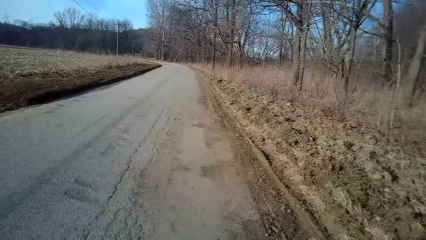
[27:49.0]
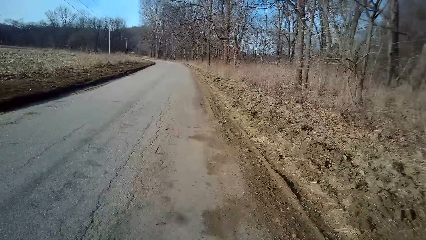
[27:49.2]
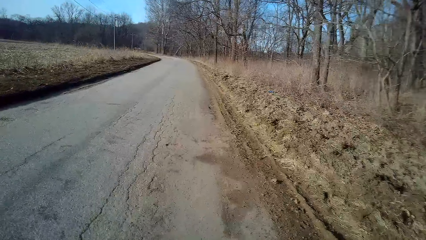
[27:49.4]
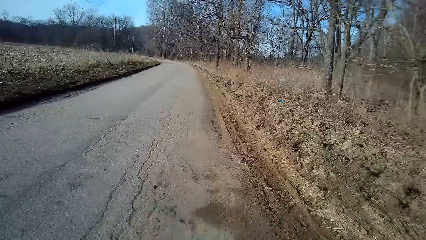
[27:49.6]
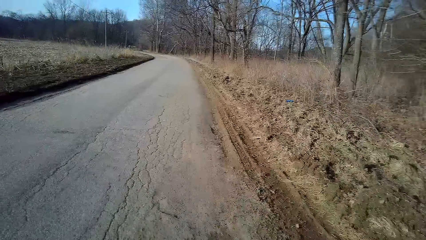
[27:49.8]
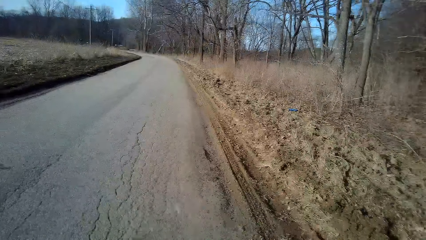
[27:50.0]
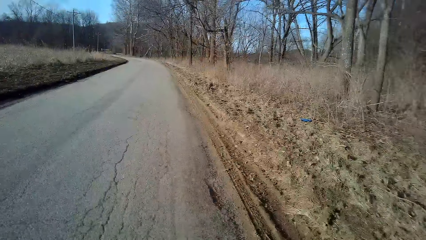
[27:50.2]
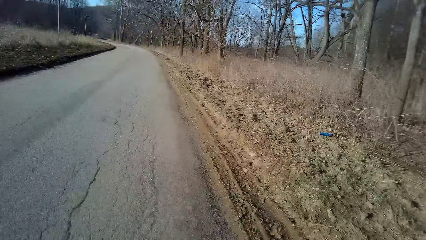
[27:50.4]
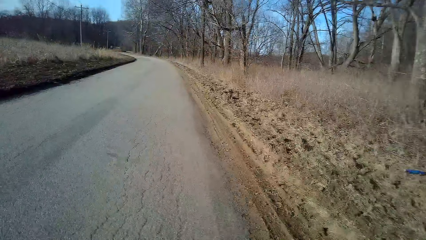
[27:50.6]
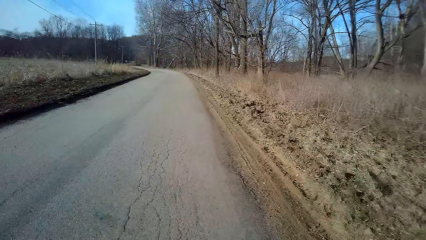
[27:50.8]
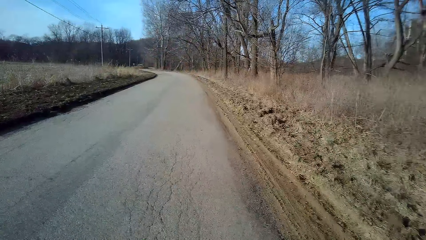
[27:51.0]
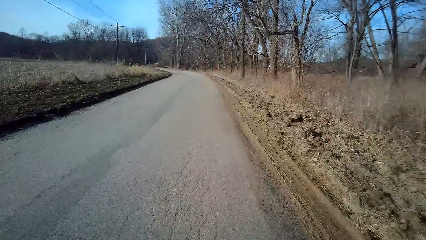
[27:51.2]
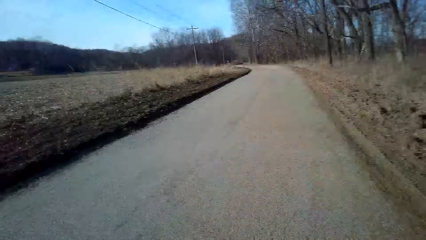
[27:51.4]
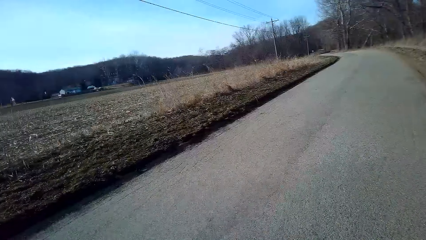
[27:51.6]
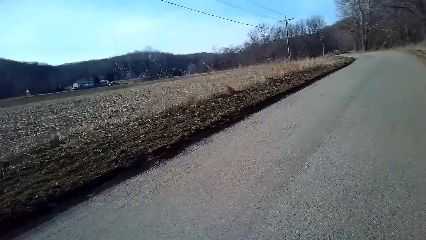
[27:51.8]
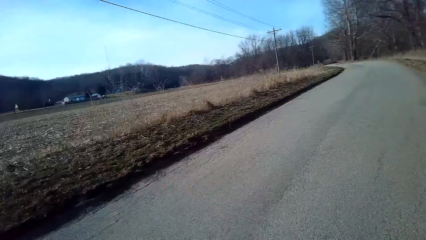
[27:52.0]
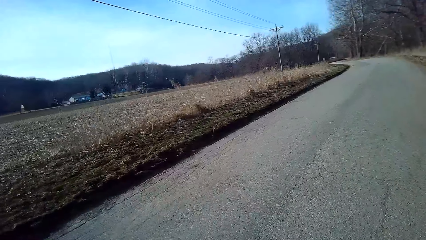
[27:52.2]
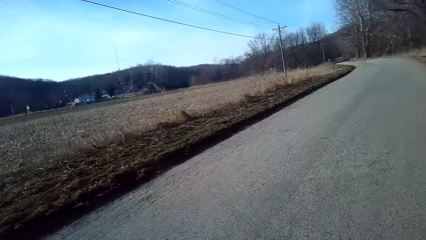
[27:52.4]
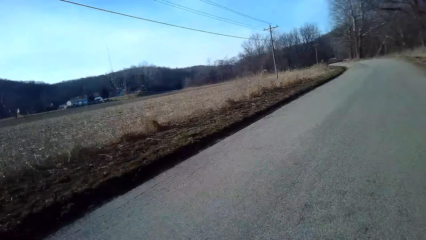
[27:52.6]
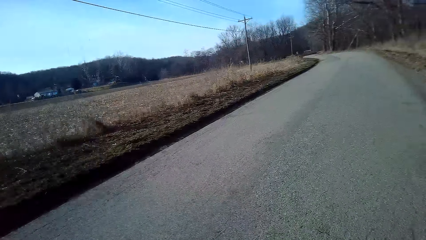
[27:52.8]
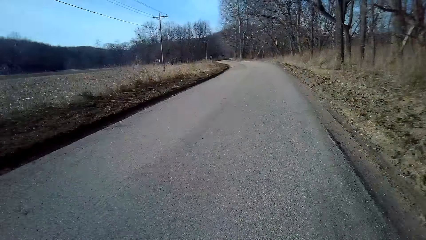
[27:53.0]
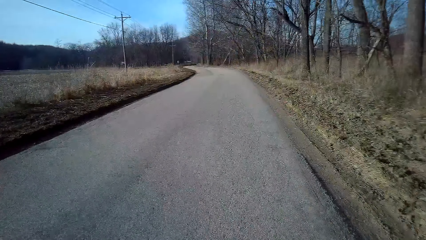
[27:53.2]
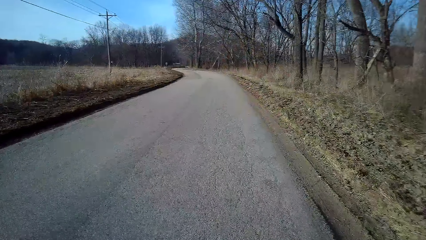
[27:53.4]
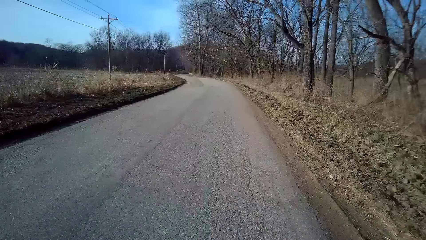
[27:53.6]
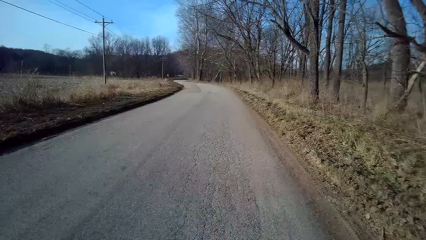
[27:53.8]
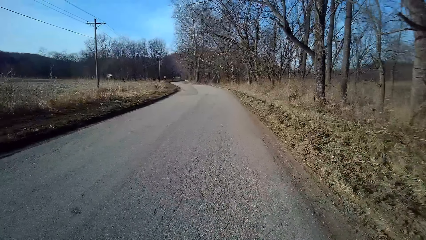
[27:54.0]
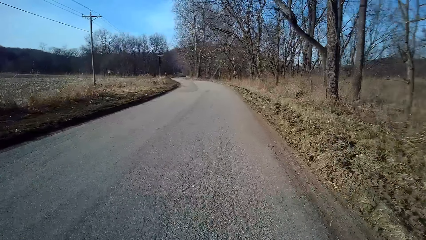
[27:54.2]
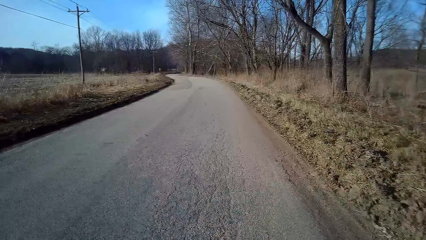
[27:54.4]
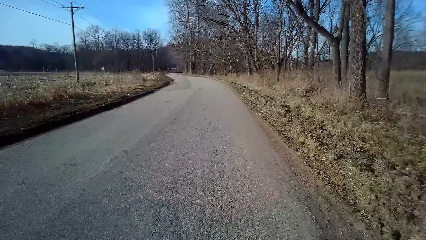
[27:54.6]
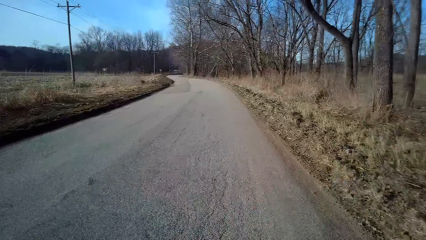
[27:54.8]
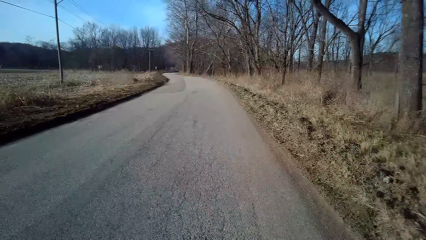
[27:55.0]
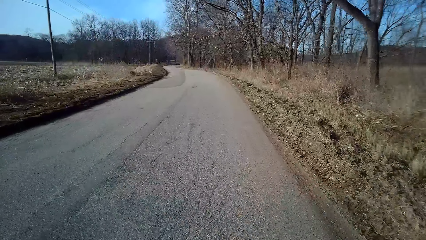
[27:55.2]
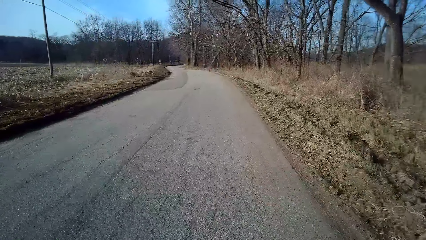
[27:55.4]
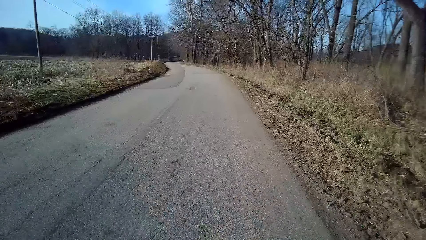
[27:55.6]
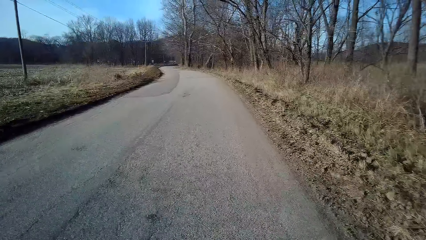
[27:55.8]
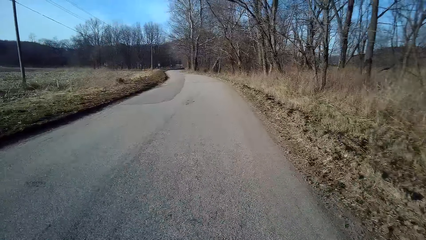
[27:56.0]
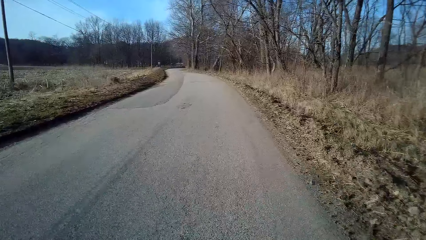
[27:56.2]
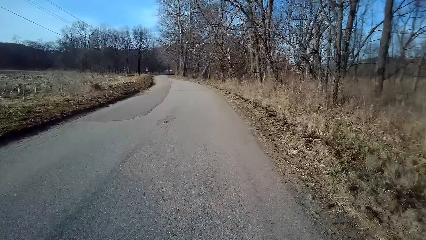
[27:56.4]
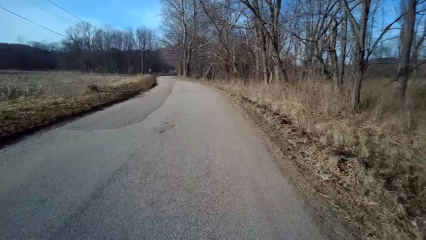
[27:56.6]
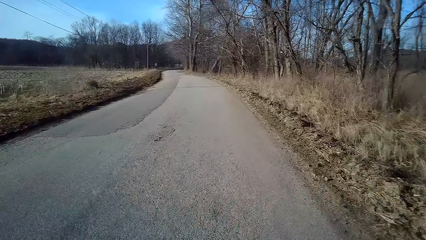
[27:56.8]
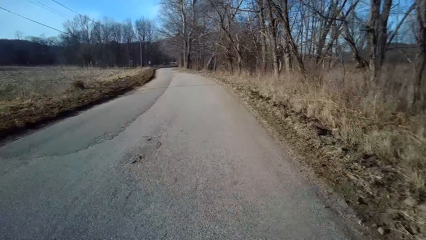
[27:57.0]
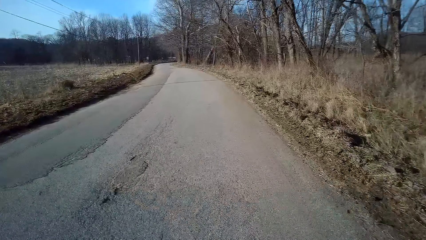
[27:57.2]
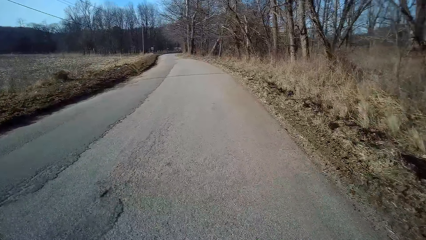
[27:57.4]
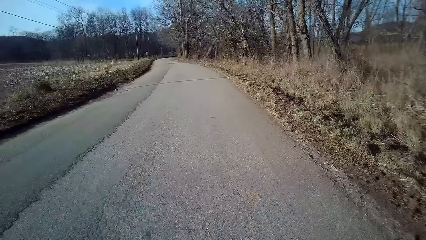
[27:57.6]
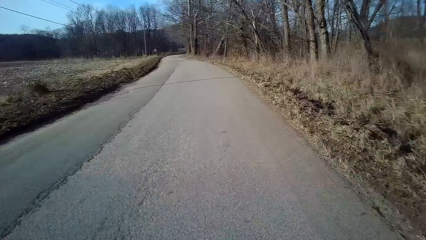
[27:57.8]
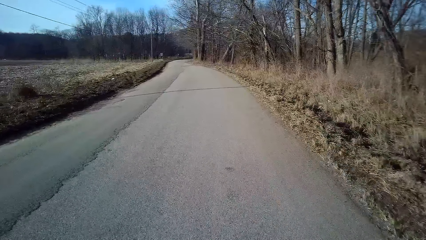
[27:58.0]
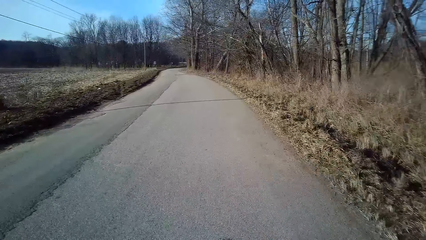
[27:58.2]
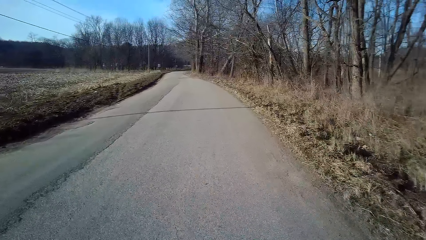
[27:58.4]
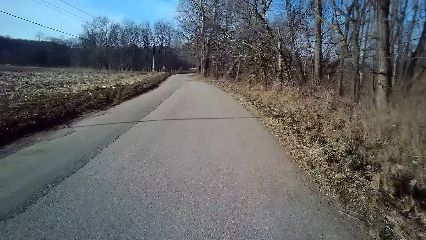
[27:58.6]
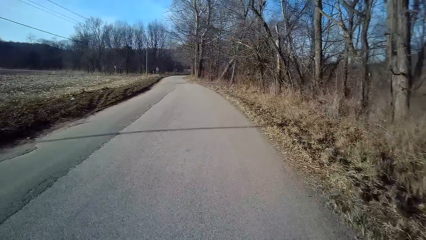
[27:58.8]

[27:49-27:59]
The camera wearer turns to the side. They ride a bicycle on the road.

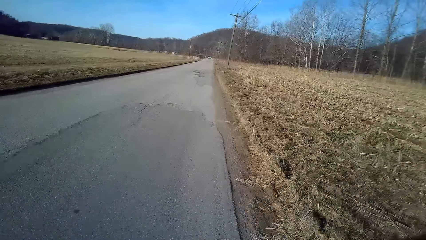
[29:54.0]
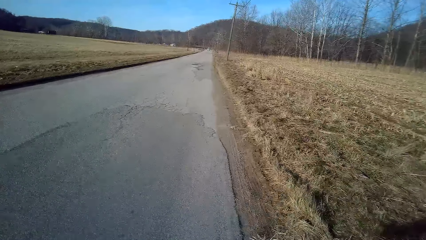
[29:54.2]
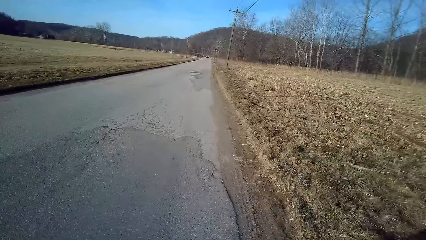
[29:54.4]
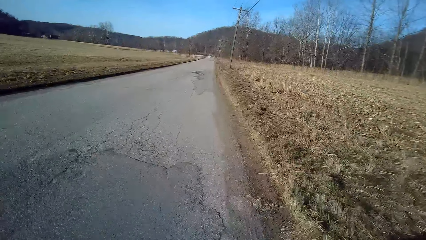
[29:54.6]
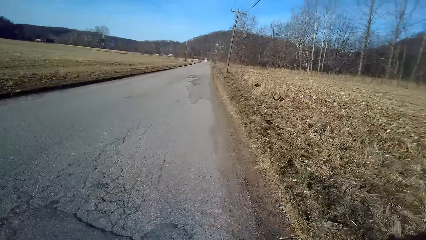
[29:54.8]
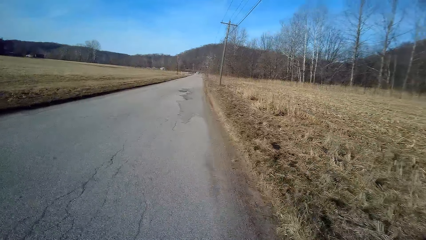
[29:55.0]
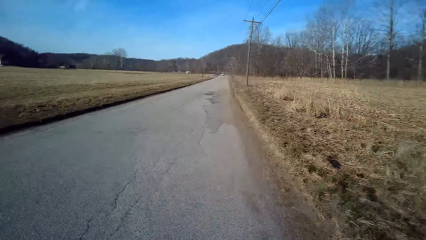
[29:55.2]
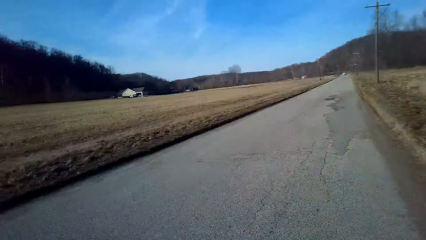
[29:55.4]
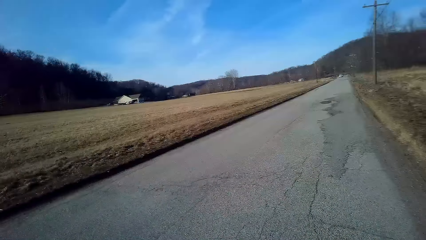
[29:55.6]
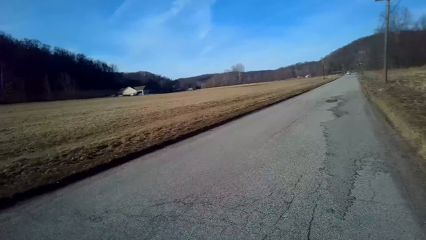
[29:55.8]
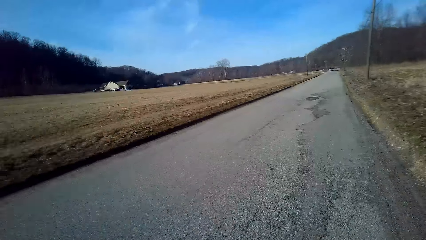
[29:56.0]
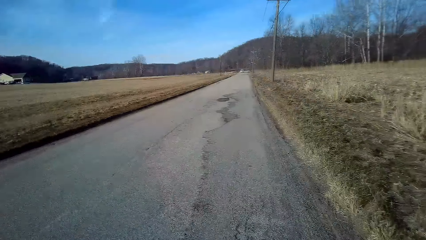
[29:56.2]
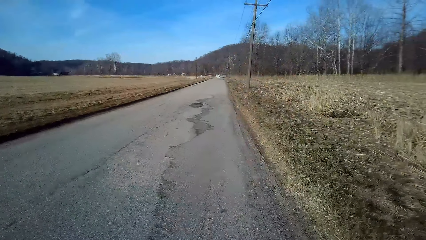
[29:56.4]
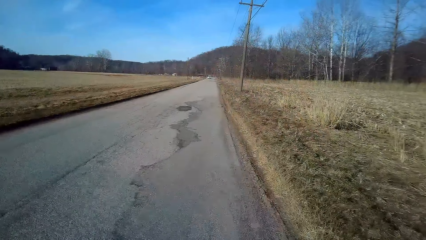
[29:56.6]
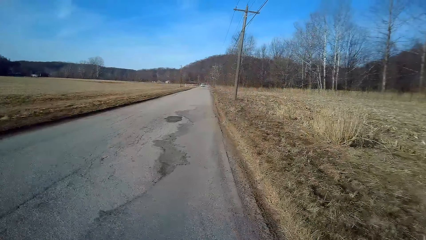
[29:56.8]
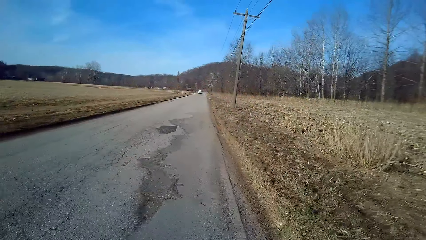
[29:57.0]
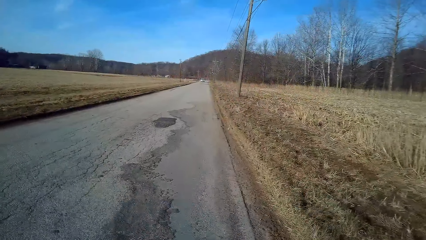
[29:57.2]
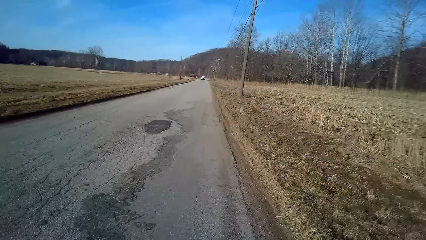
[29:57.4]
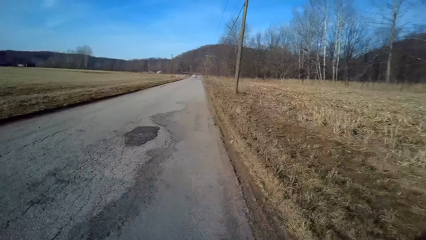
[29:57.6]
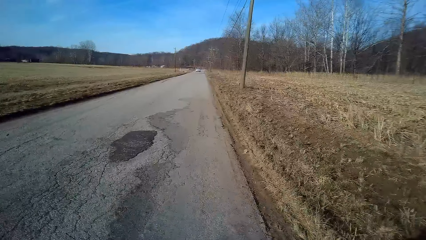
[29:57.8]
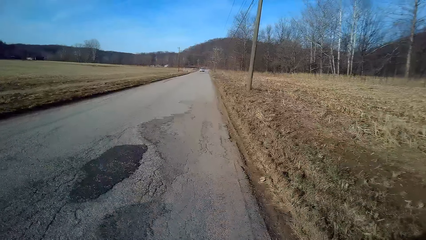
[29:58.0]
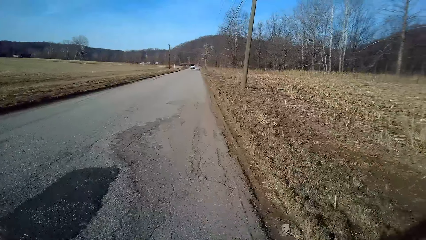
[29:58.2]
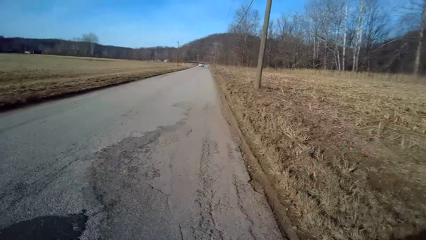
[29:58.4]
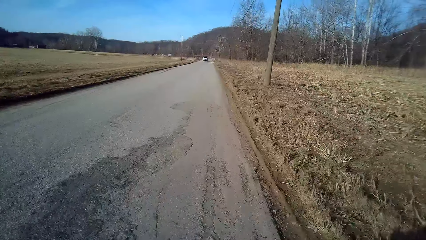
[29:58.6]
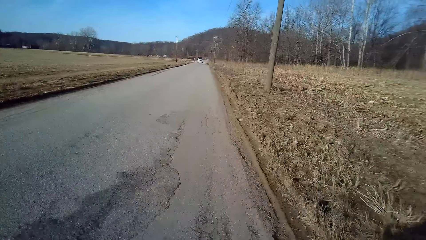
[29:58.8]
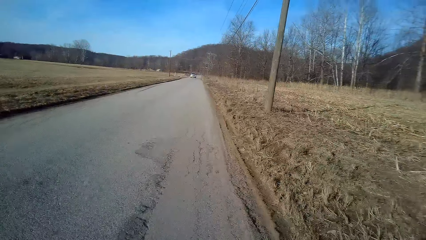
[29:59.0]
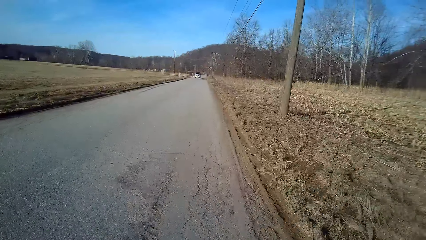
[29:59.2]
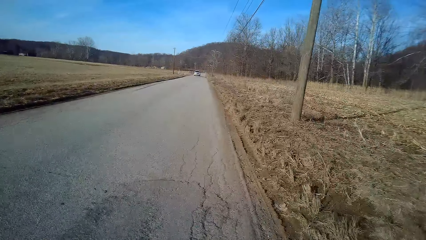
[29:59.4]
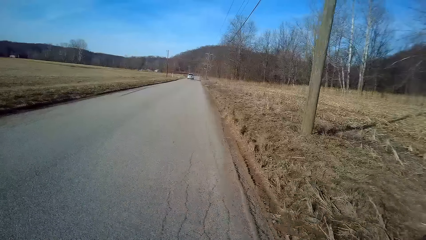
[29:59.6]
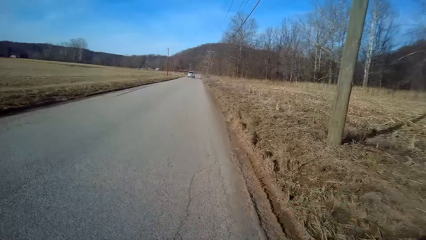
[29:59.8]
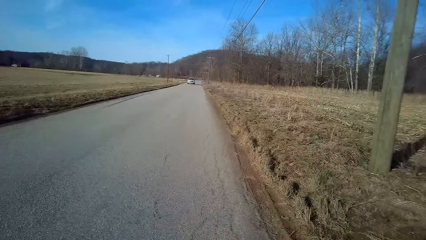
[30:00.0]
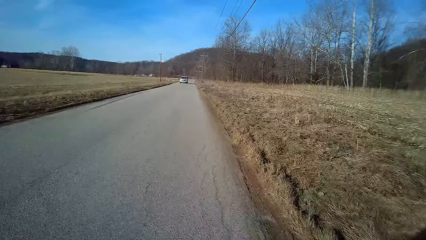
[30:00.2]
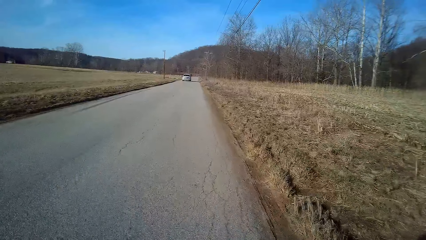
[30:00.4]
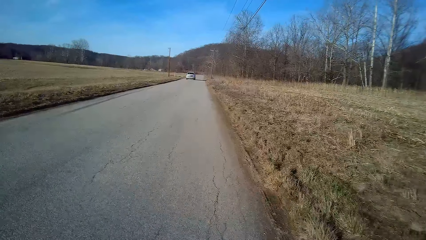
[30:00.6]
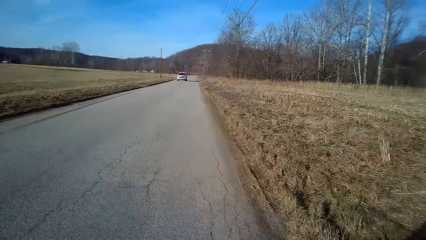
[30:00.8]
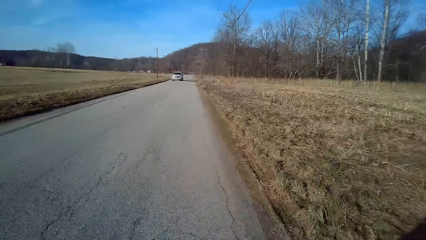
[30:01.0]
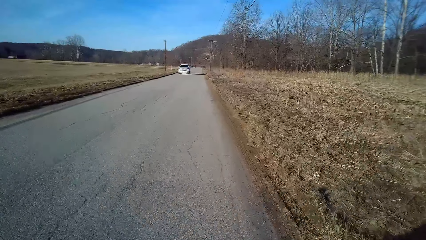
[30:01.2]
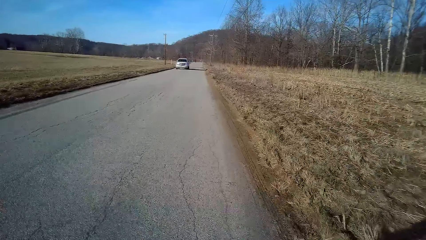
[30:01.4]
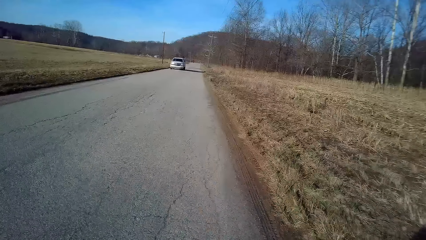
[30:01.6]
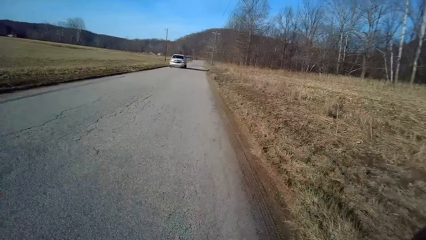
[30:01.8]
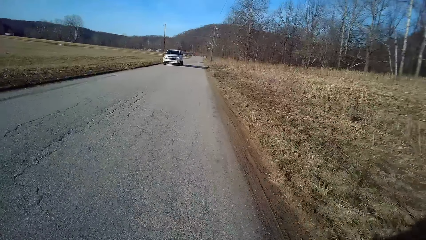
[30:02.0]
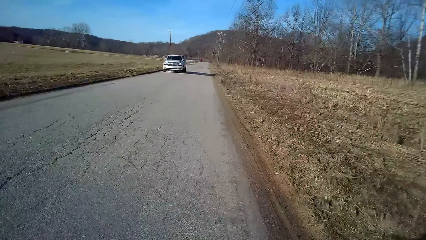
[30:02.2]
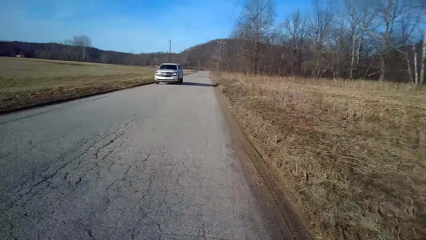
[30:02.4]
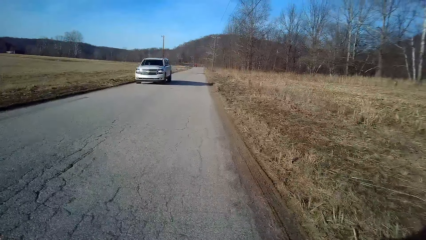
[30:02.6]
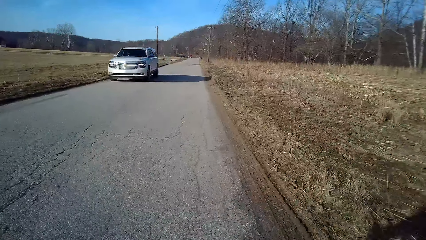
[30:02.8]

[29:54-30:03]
The camera wearer turns to the side. They ride a bicycle on the road.
